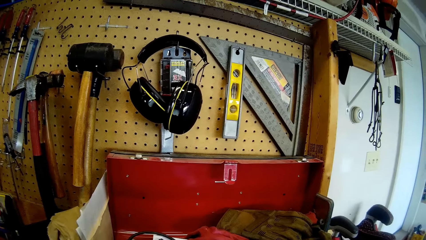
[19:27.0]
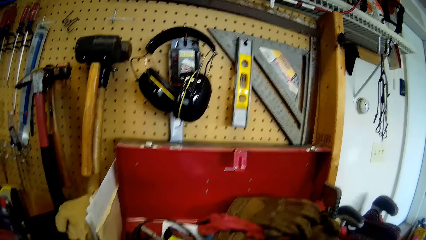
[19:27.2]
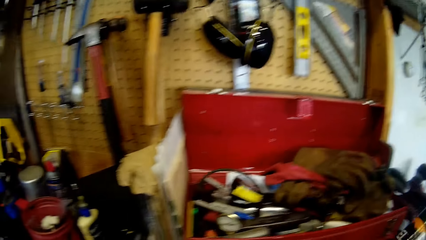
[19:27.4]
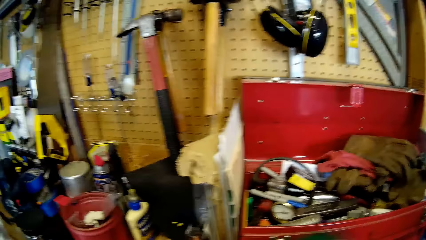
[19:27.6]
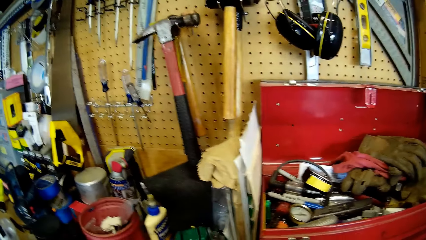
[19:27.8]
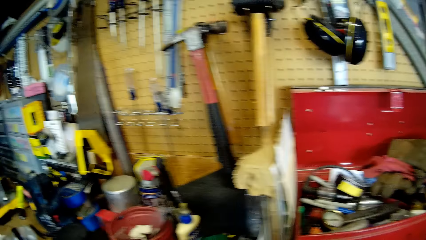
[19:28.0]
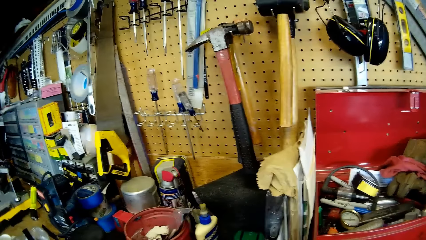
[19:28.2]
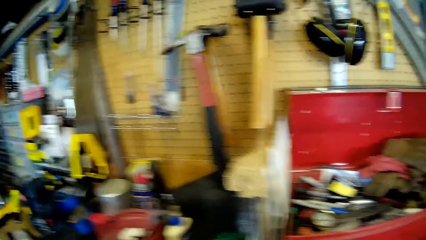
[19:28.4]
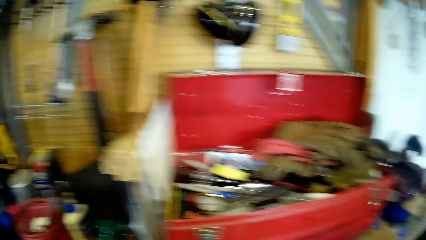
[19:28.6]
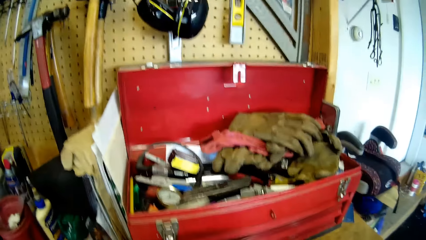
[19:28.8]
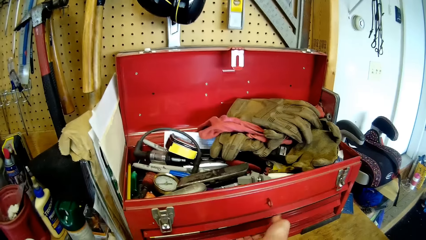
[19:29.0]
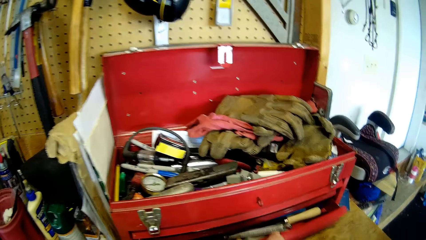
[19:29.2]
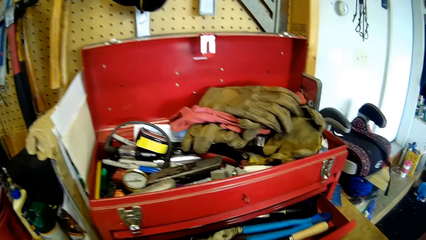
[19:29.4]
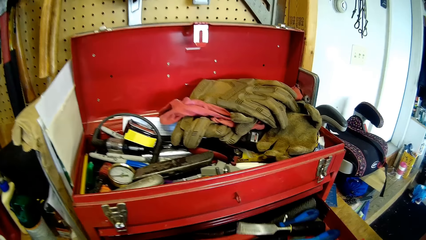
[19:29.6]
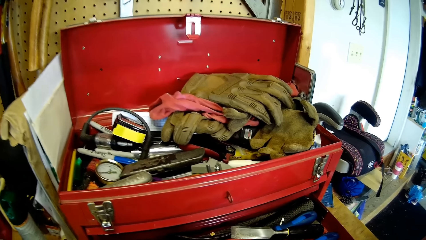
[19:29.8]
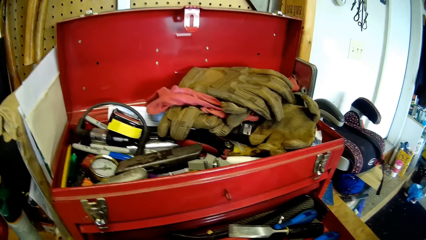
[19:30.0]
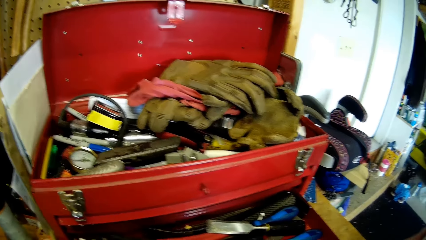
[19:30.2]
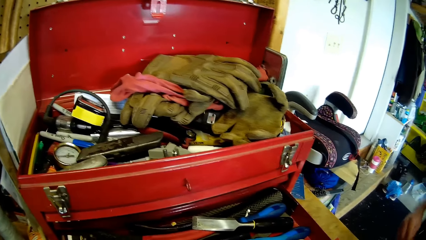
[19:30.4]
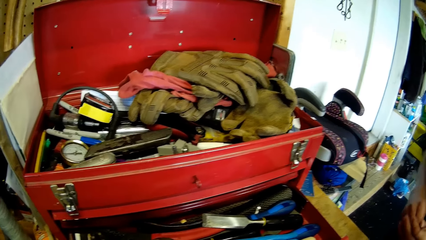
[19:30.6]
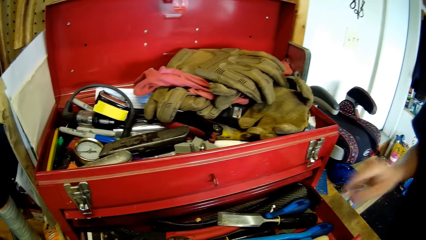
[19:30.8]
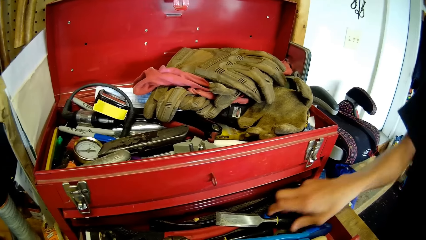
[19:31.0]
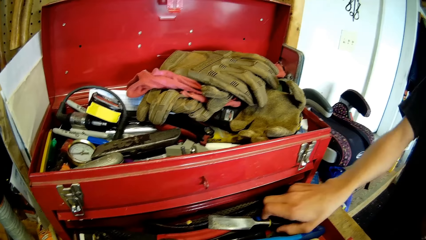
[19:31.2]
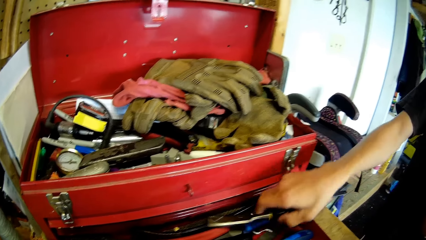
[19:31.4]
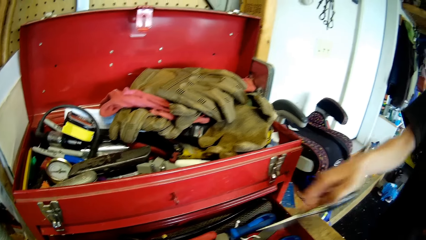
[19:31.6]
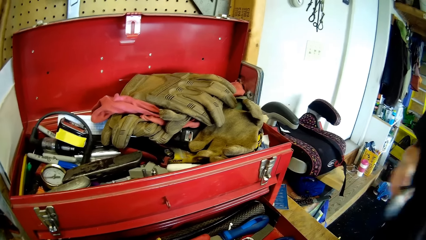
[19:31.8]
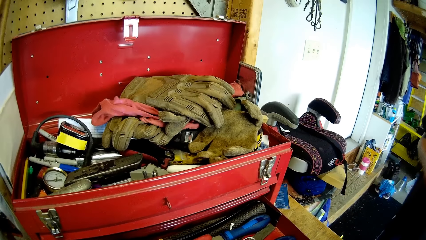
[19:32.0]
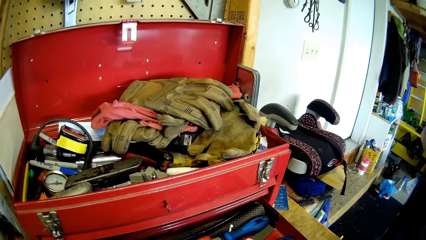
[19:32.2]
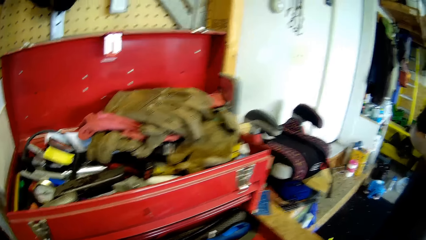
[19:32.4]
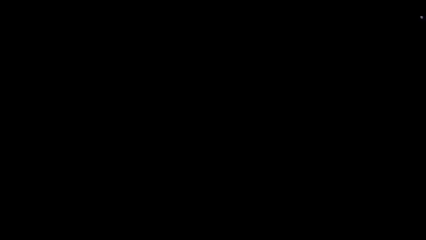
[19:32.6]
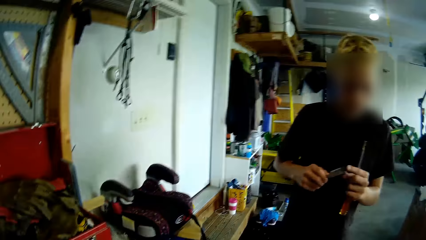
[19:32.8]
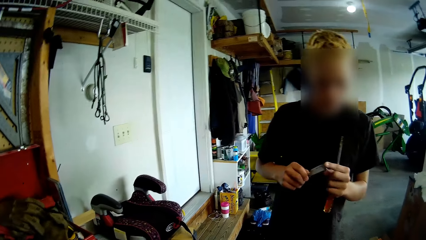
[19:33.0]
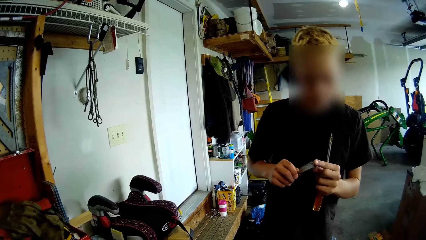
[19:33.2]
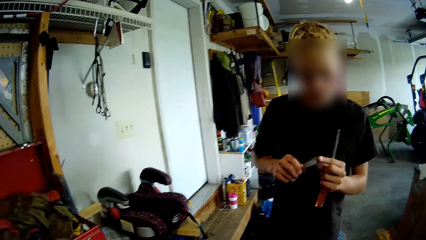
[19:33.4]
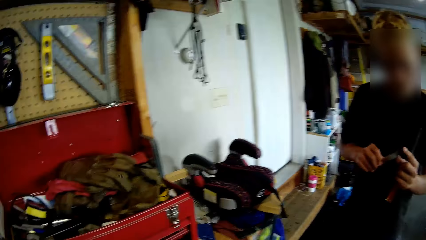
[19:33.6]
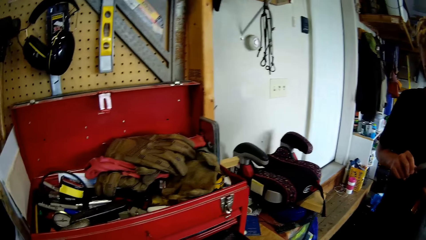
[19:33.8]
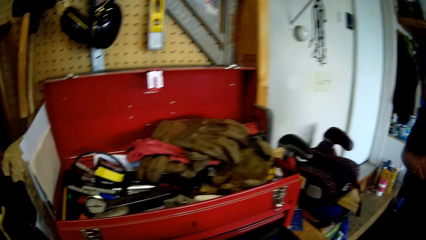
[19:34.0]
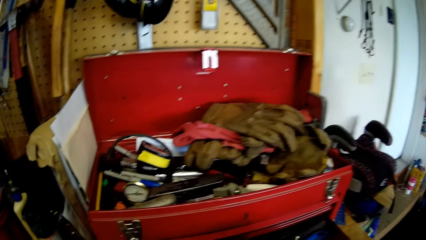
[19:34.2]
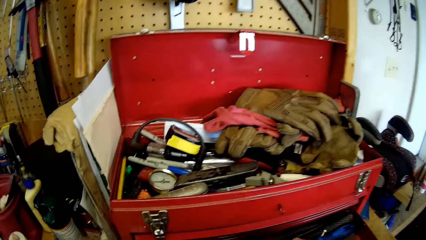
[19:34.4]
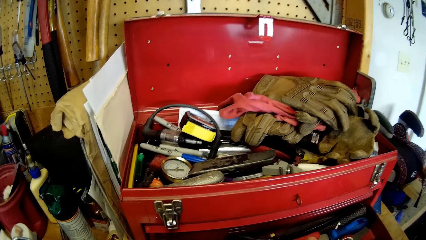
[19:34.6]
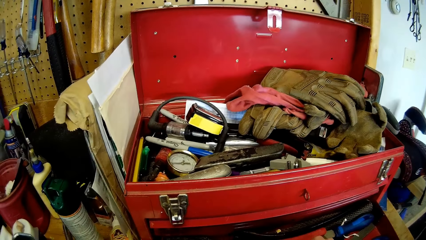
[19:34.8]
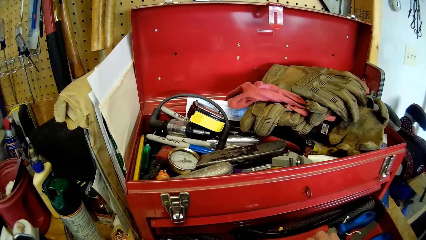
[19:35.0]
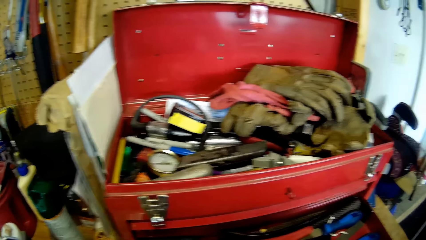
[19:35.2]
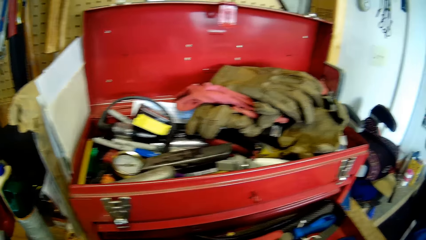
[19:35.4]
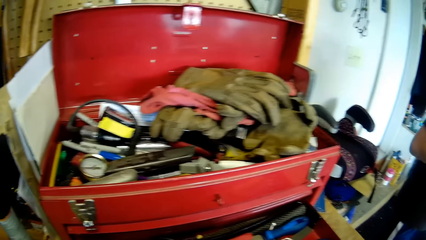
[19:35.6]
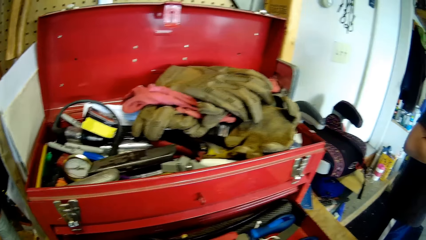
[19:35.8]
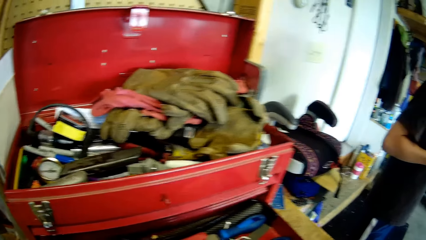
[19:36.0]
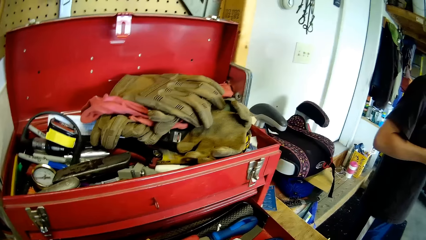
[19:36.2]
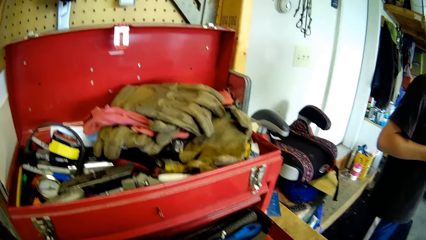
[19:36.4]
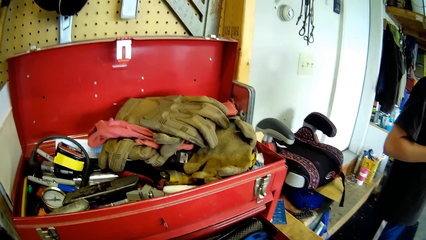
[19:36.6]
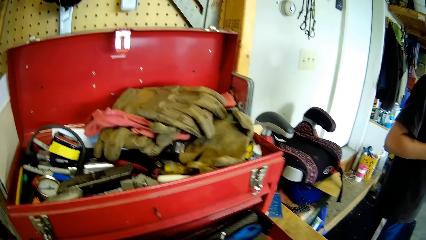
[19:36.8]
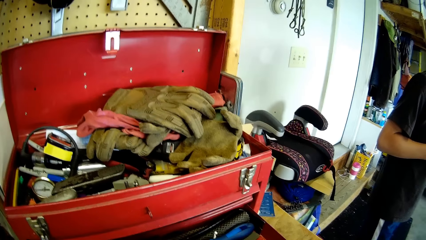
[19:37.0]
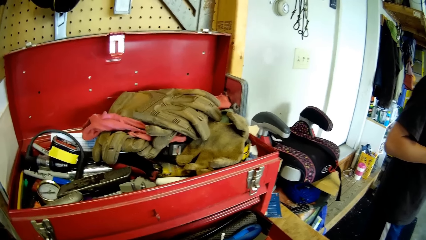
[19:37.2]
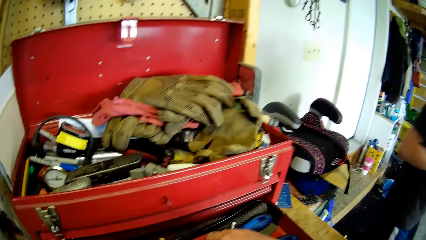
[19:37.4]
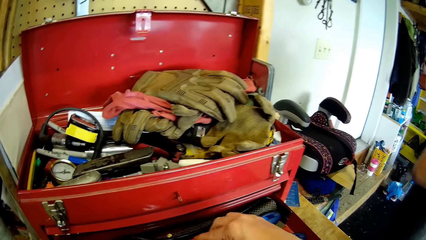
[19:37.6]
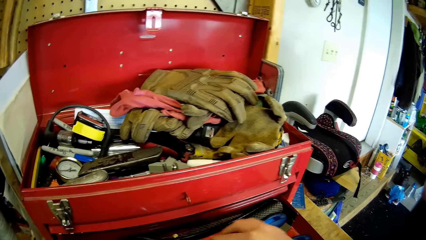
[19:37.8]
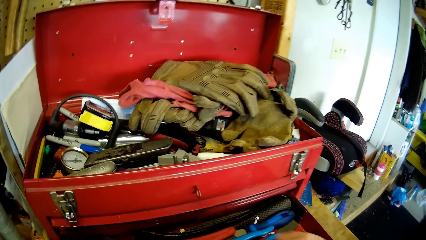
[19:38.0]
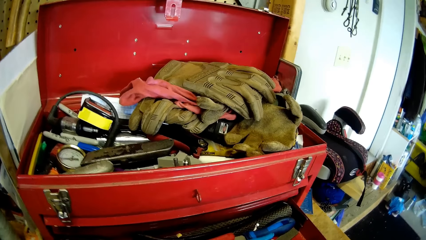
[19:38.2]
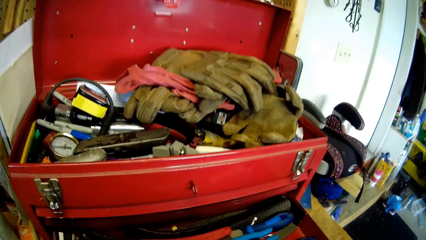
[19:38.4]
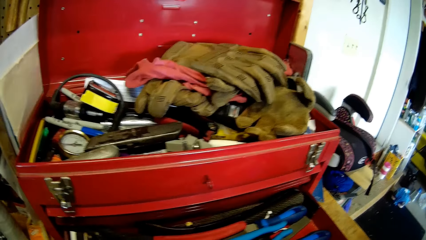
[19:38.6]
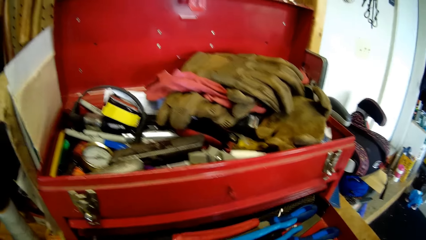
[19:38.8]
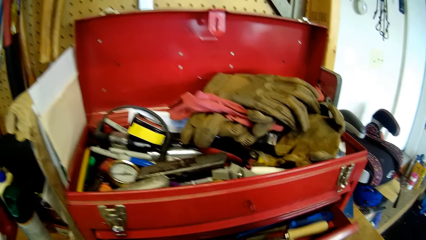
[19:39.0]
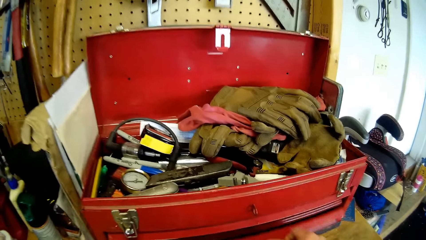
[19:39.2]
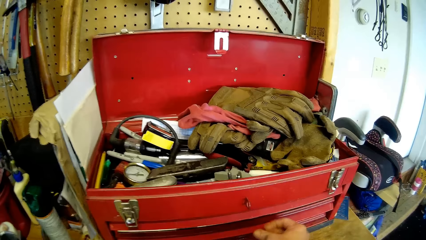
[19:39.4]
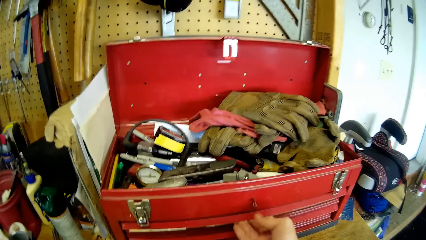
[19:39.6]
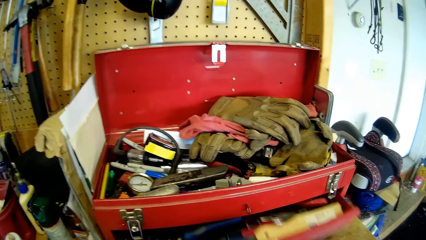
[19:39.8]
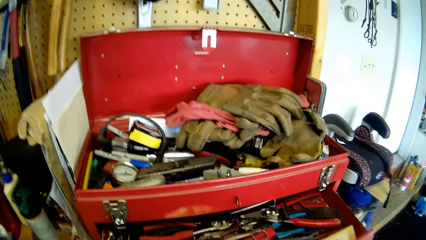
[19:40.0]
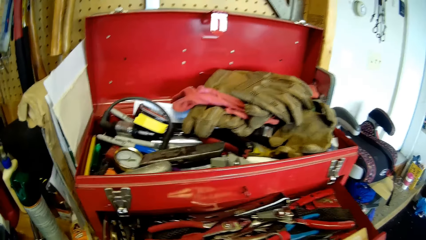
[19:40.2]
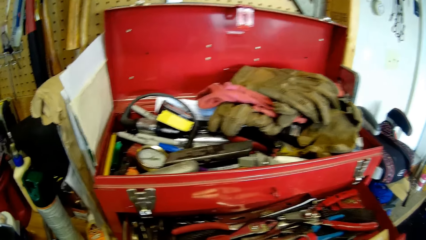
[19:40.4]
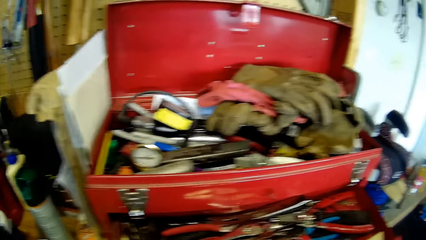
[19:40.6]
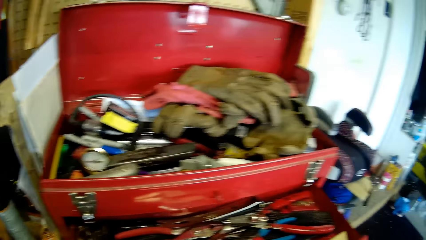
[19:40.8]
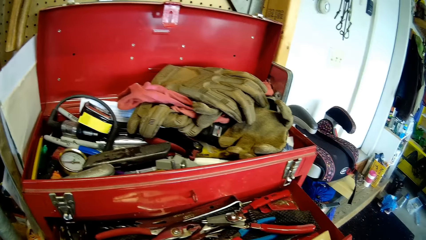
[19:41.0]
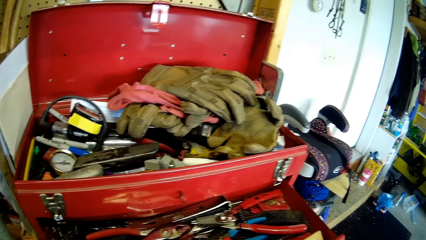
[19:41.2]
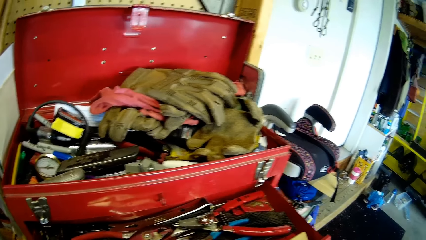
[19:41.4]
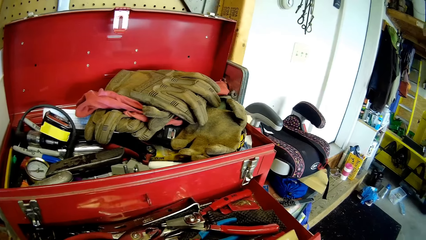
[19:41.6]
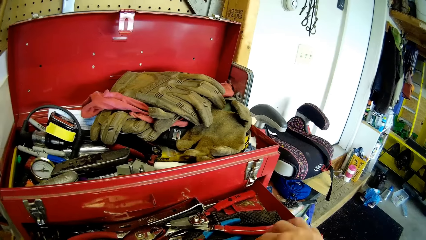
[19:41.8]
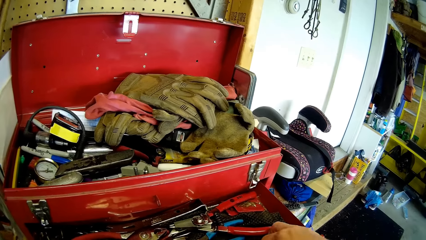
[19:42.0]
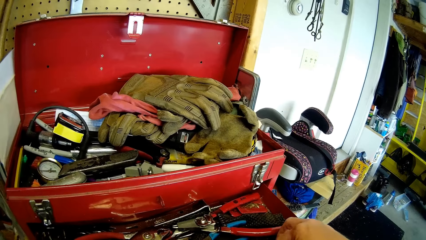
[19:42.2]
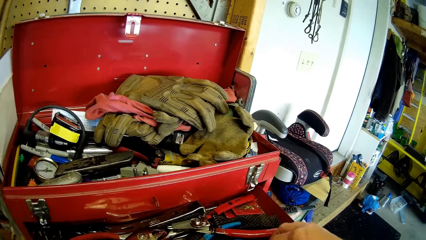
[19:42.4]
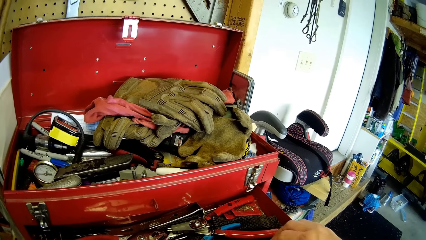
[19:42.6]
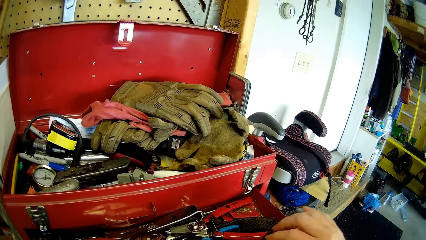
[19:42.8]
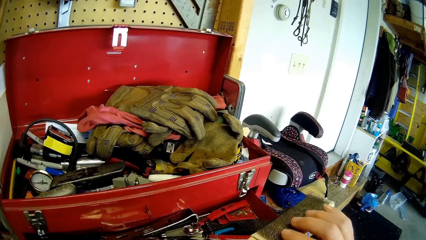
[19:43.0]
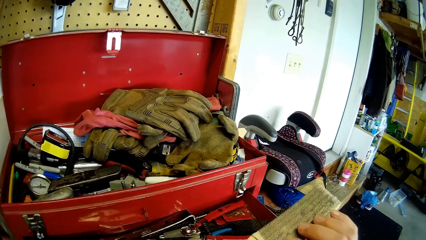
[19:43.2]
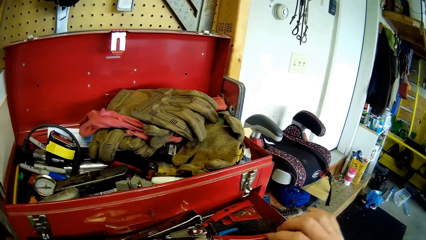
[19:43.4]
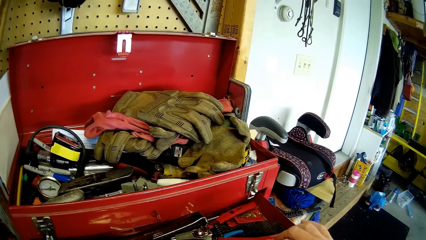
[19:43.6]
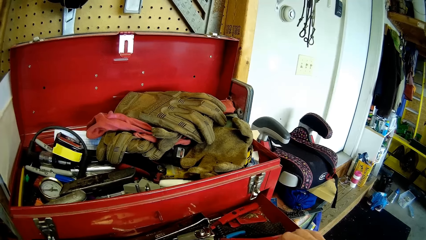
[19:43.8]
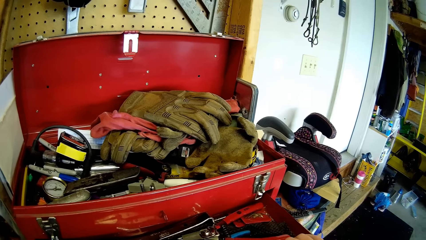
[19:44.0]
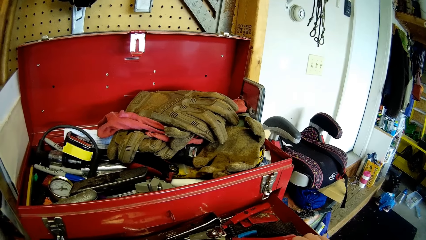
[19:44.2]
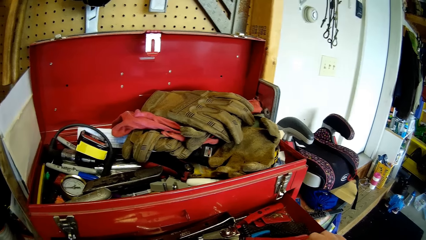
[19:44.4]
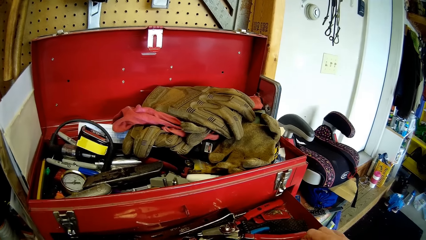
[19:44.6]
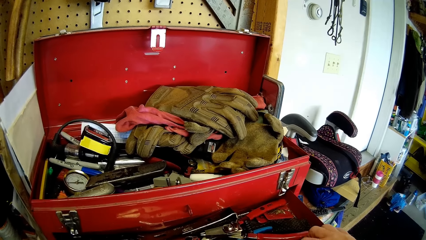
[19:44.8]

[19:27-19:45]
The camera wearer opens a tool box drawer. A boy picks up a scraper from the tool box drawer. The camera wearer looks at the boy. The boy inspects the scraper. The camera wearer looks at the tool box. They look in the drawer. They close the tool box drawer. They open the tool box drawer. They look in the drawer. They lift a sander from the tool box.
